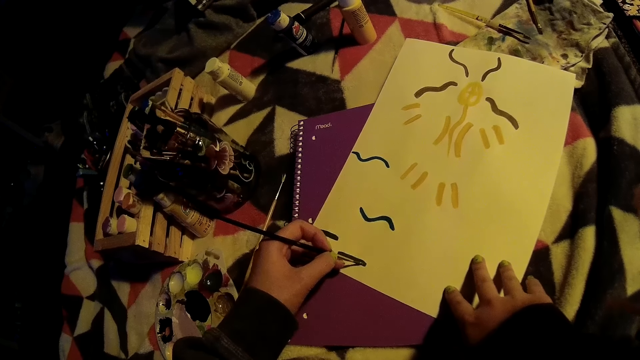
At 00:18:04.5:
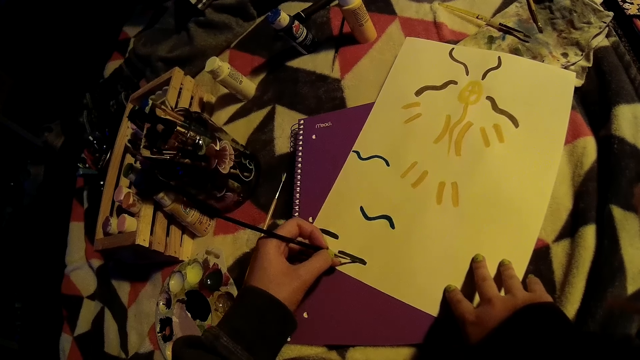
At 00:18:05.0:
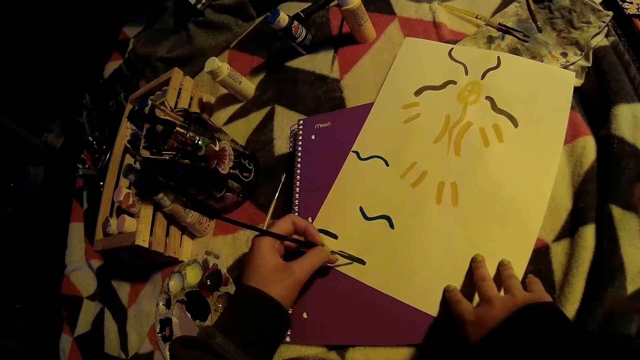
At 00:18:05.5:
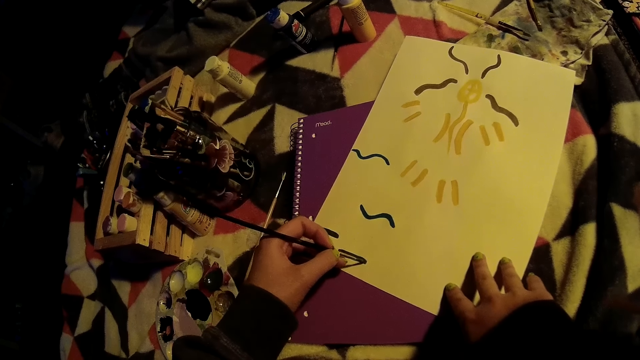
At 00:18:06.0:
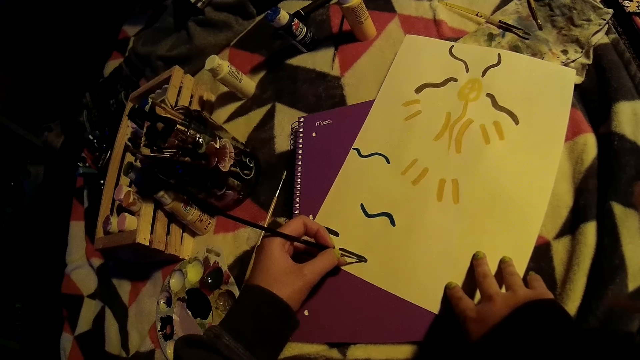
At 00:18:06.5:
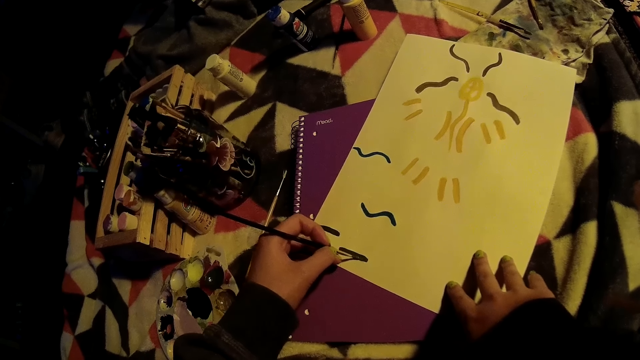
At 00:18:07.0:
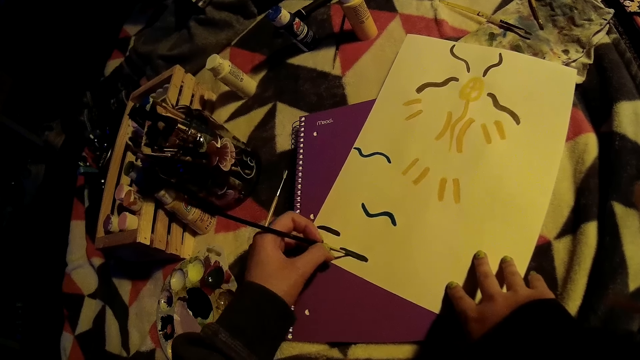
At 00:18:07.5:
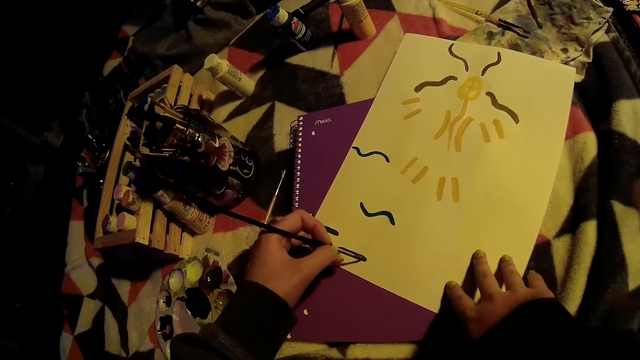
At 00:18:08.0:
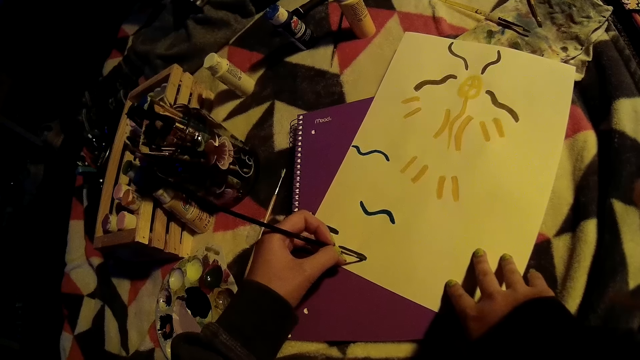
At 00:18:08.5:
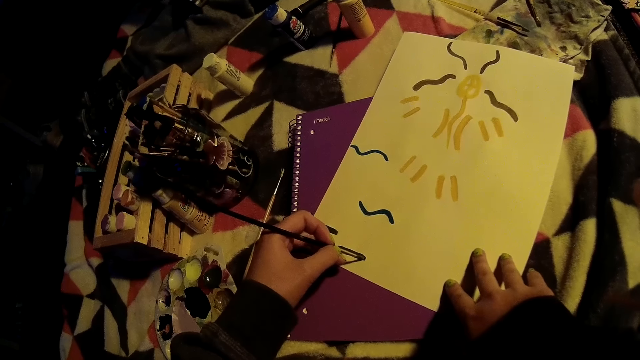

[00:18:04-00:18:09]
The camera wearer paints on the cardboard with the paintbrush in her left hand.

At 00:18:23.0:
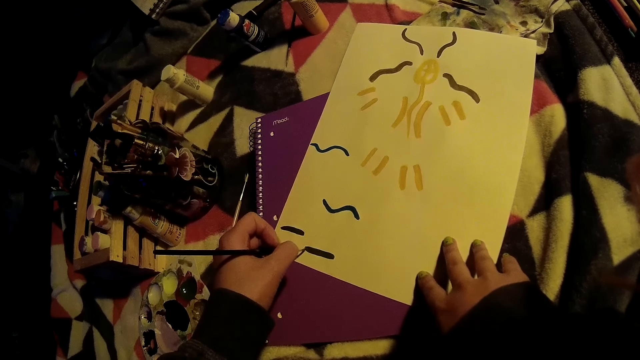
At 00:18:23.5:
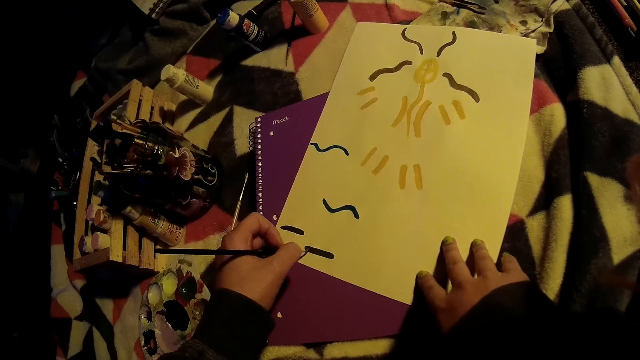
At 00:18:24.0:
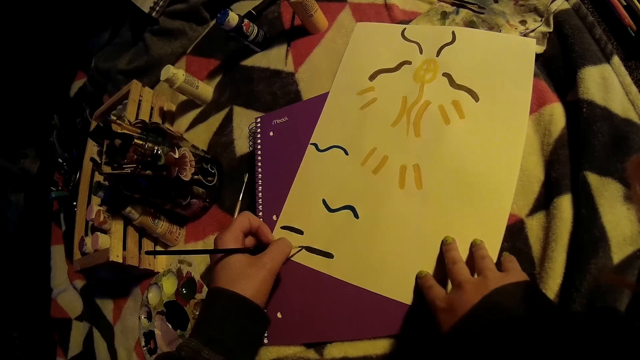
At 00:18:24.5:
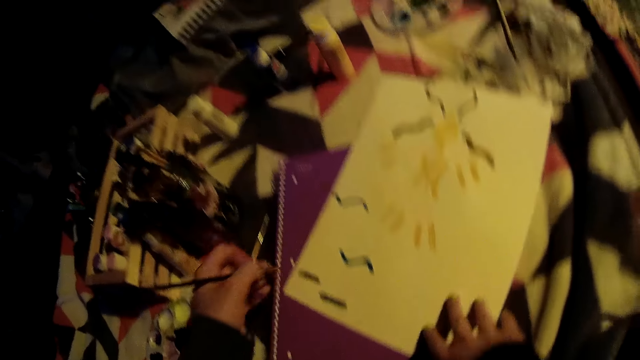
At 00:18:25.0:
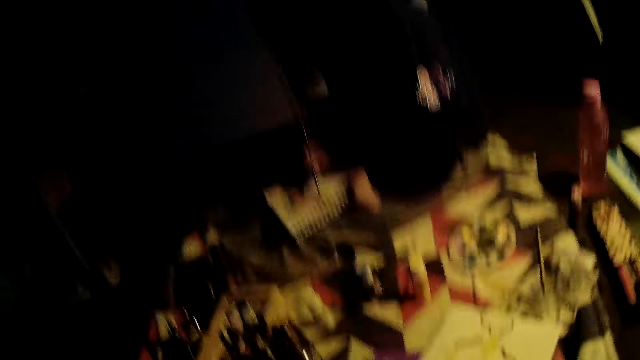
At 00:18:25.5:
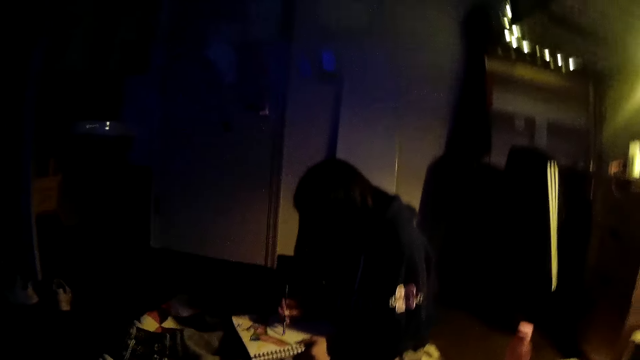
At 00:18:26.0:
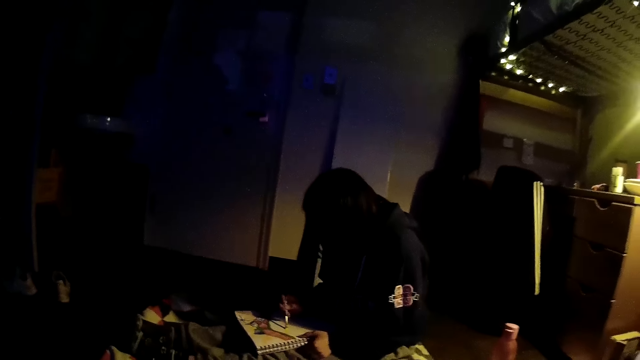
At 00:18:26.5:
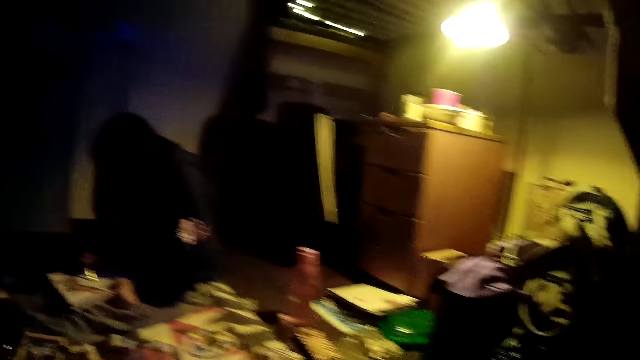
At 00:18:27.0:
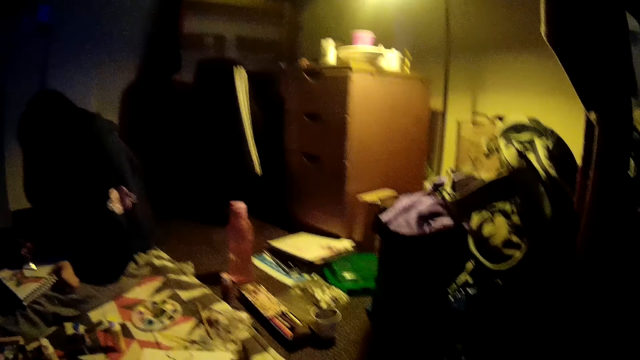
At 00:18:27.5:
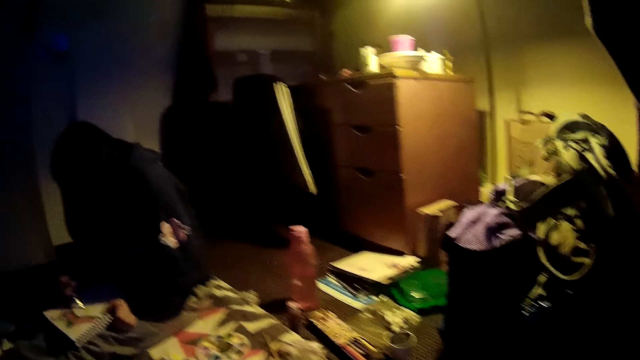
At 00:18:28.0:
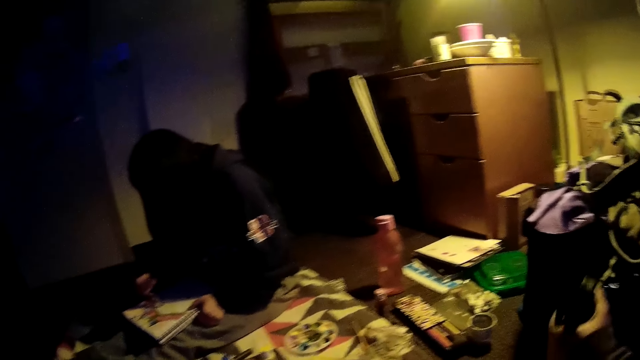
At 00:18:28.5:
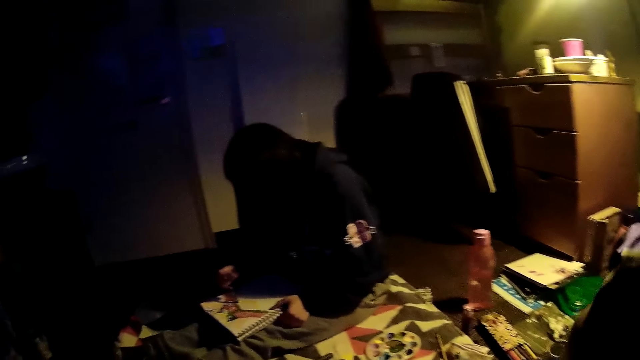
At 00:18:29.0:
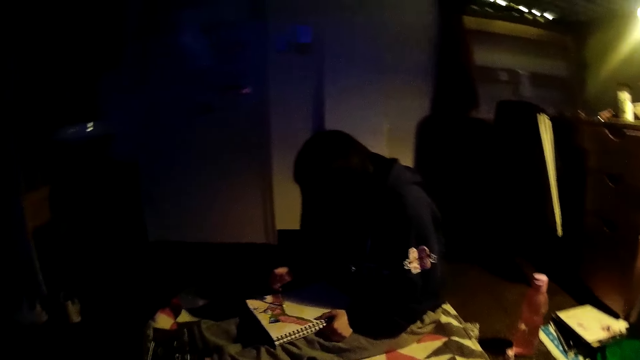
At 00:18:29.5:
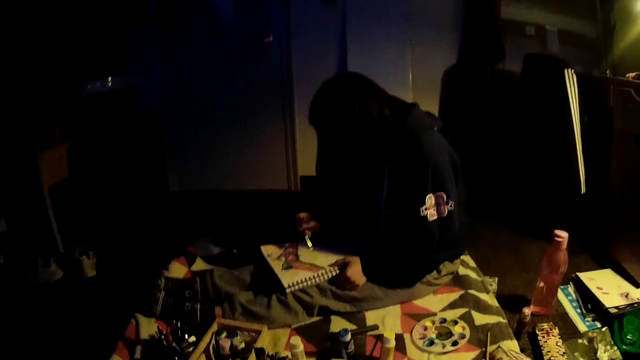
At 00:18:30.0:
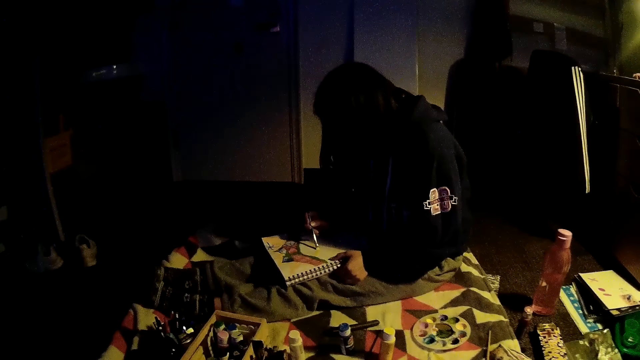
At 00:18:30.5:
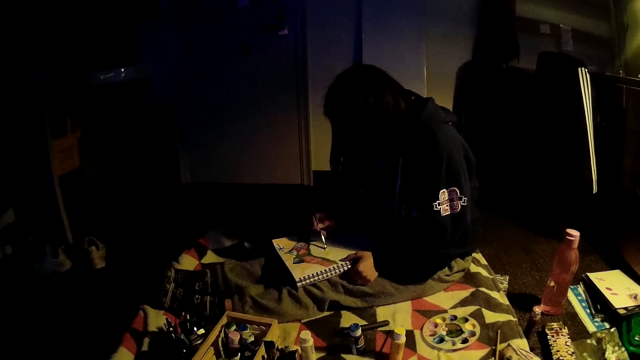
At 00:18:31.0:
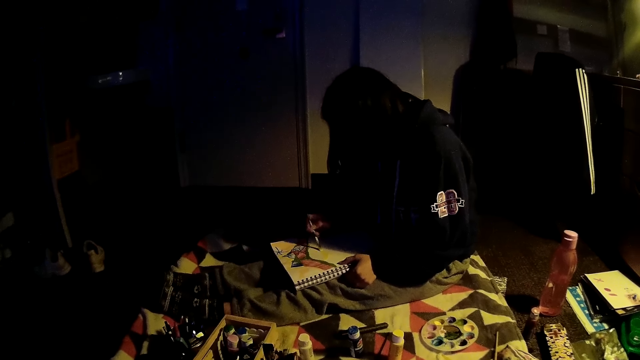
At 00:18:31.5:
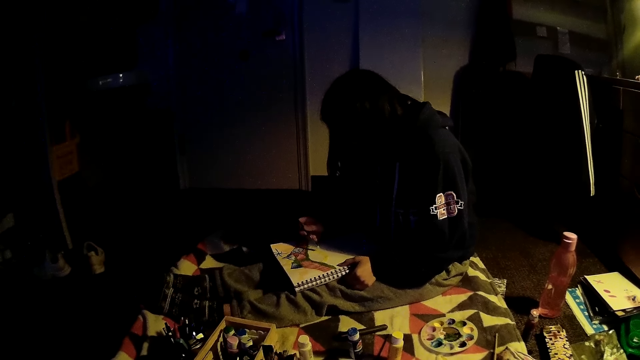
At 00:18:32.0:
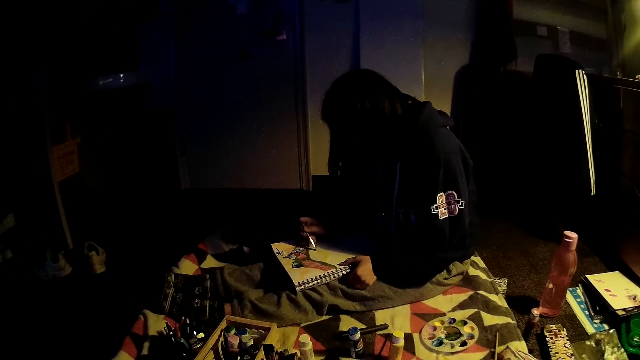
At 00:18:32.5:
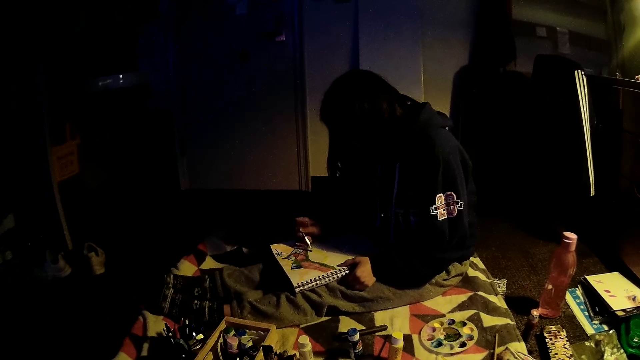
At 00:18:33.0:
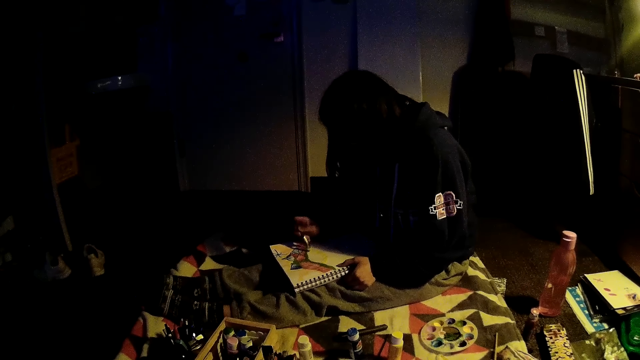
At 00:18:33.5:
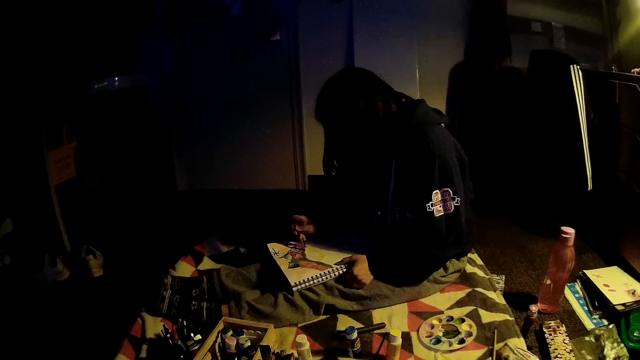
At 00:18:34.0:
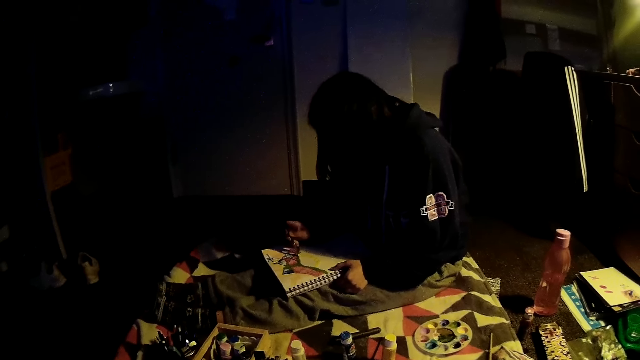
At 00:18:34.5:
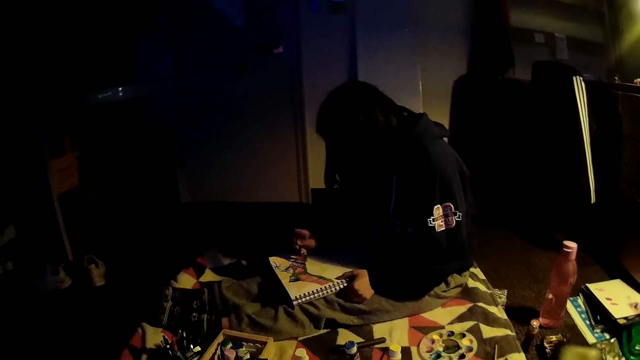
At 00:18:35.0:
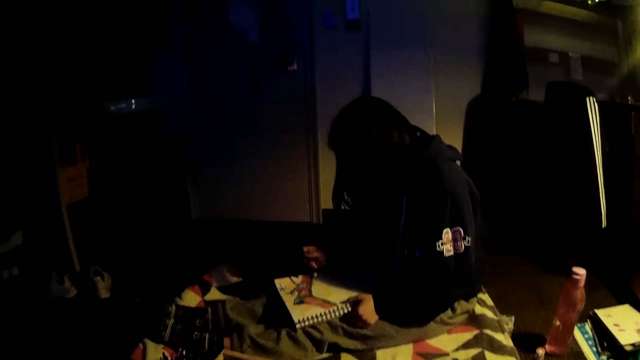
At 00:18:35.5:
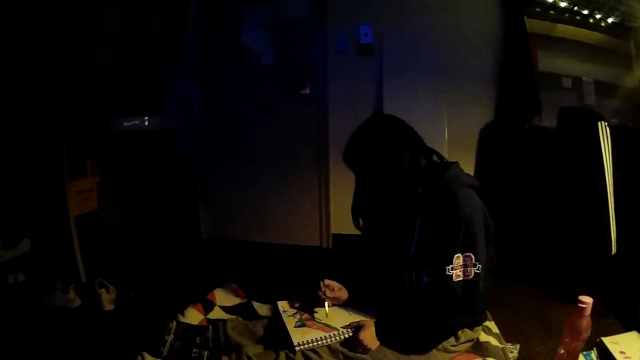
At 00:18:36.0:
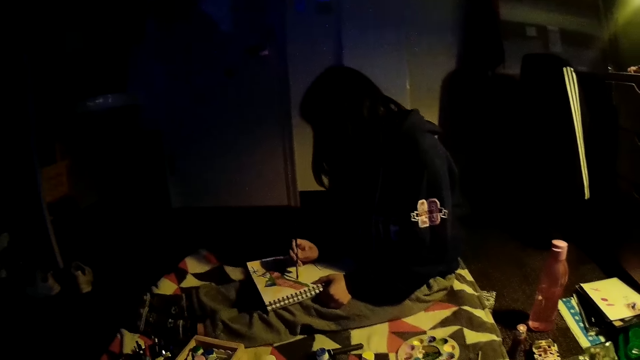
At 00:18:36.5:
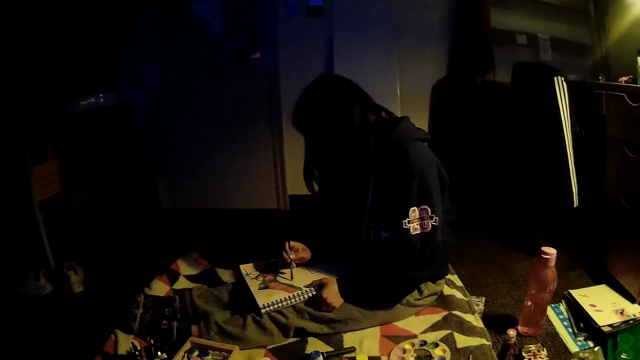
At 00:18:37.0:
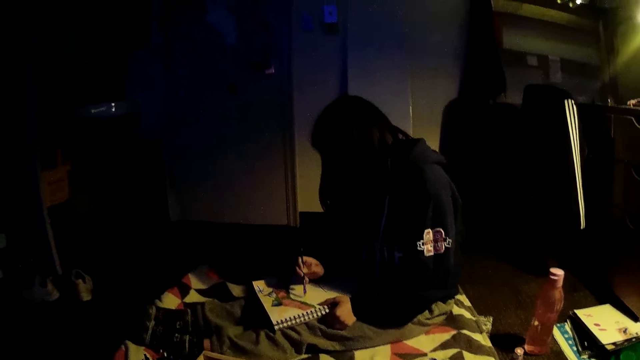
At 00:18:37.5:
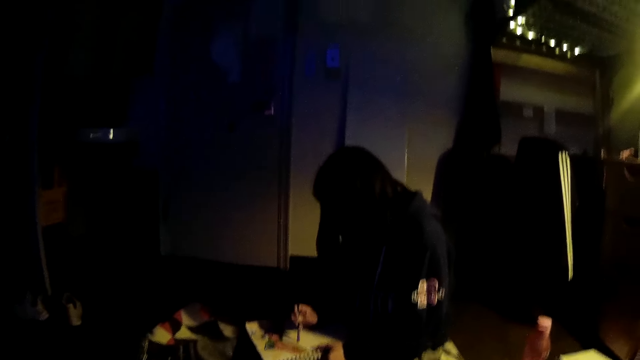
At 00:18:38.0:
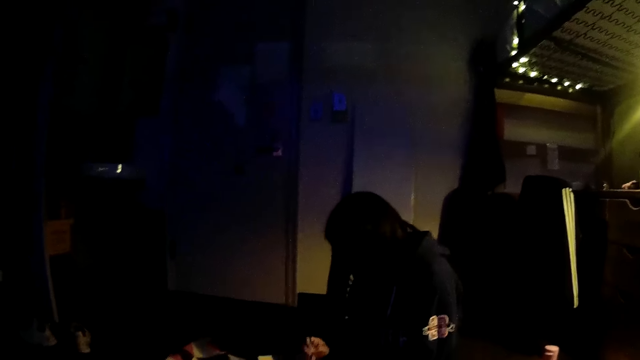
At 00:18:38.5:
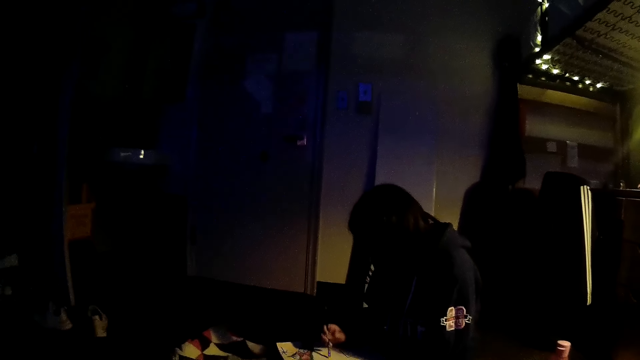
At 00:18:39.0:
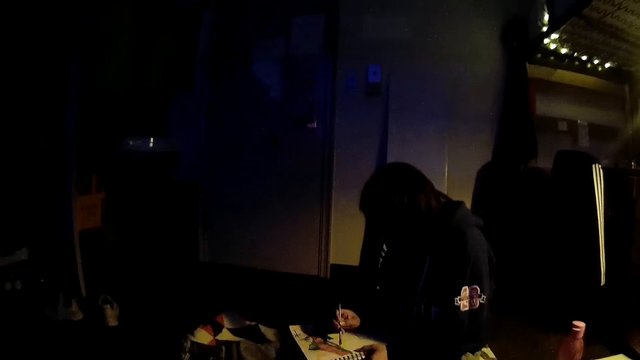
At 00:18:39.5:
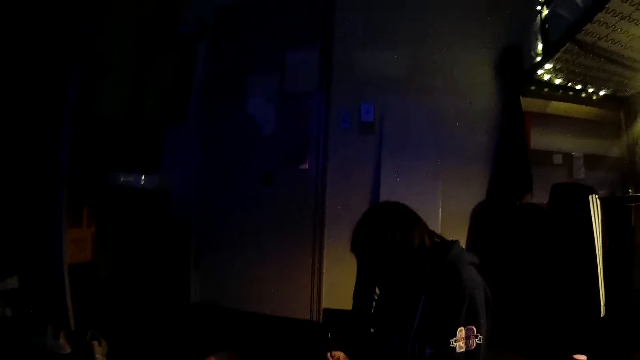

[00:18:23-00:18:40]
The camera wearer looks around. A girl paints a book with a paint brush in the room. The camera wearer picks up something. He holds a bottle of paint with his right hand. The girl paints on a paper.
